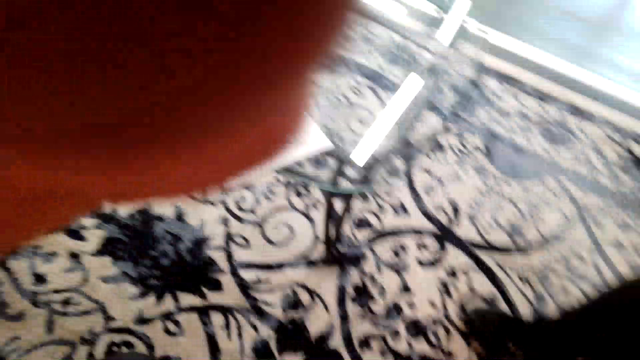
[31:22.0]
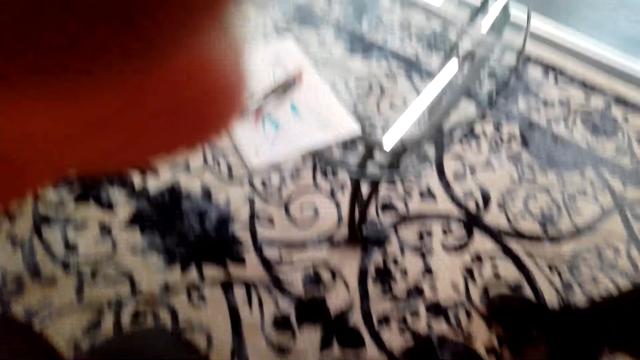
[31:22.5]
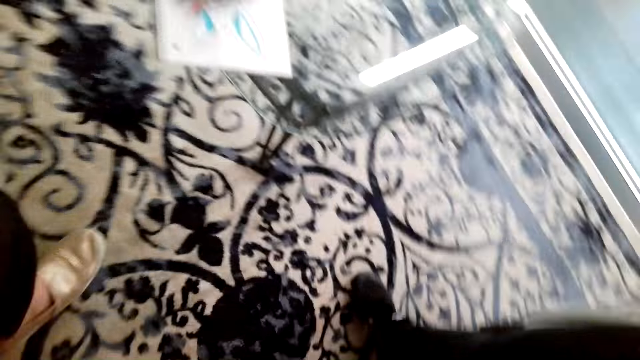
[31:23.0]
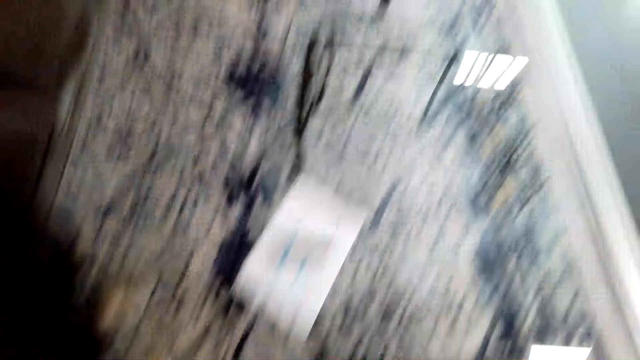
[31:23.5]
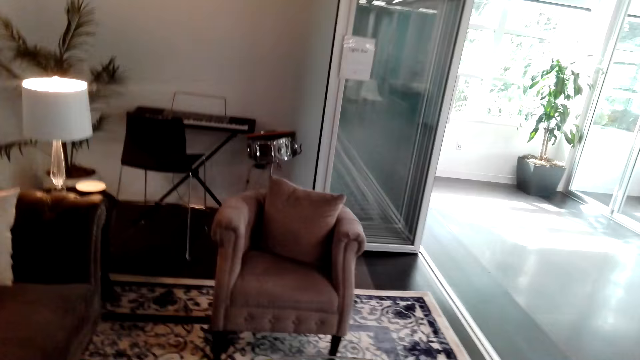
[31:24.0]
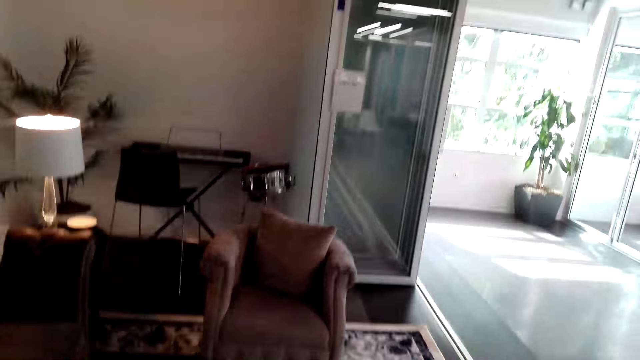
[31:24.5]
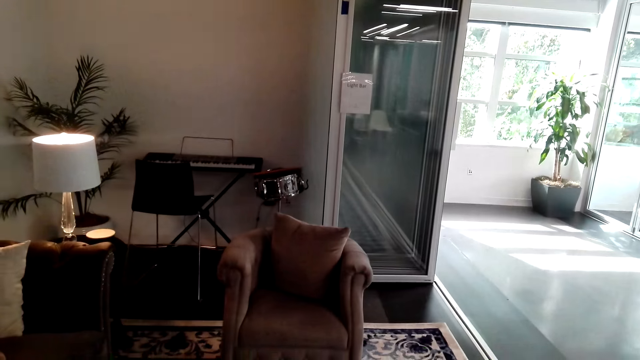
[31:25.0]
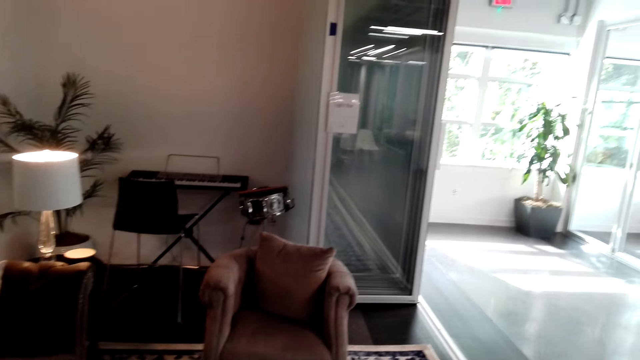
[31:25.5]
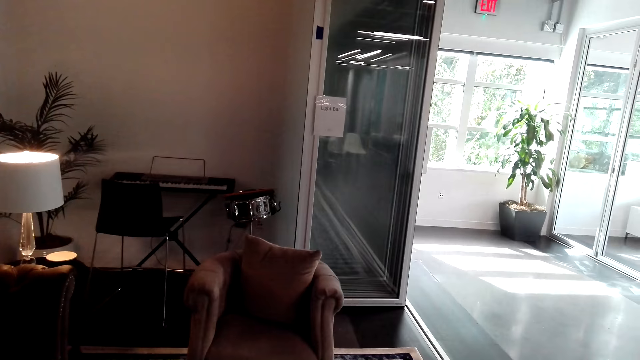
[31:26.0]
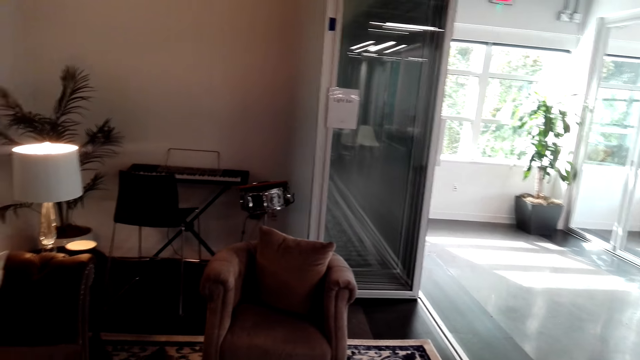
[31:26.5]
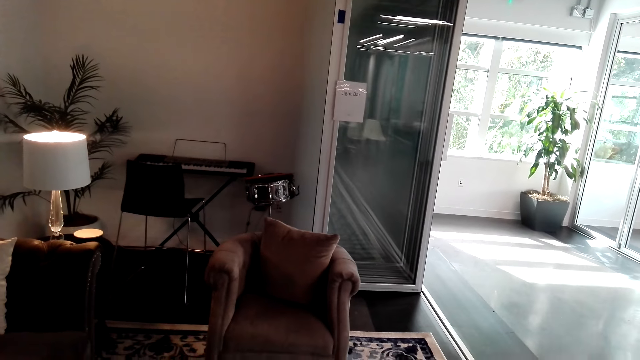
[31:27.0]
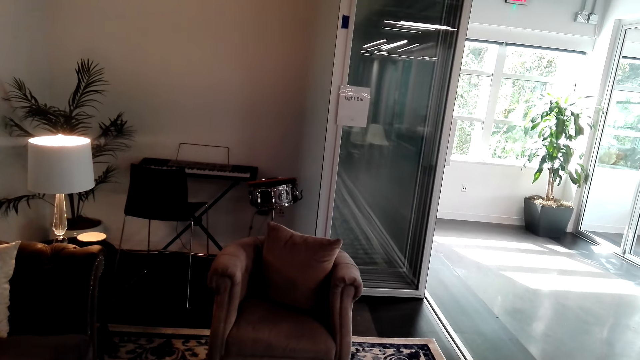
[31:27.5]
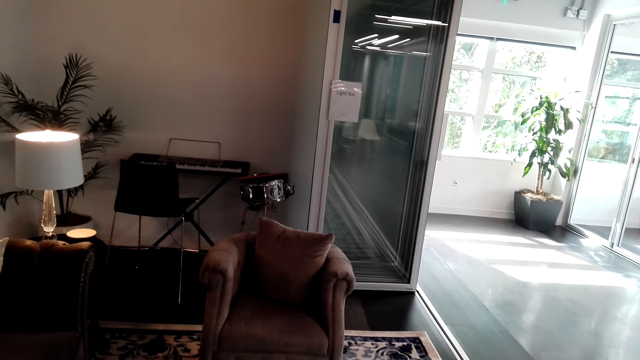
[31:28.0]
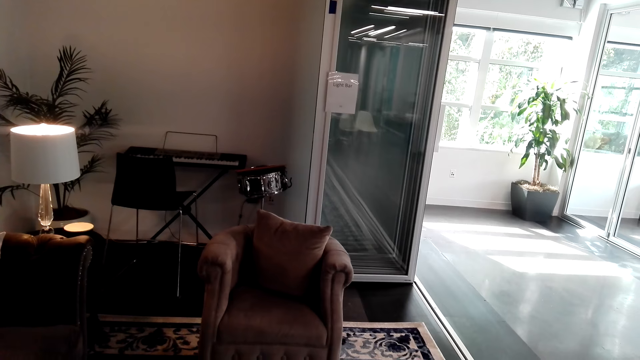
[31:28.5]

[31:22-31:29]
The camera wearer looks round. They converse. They look round.
